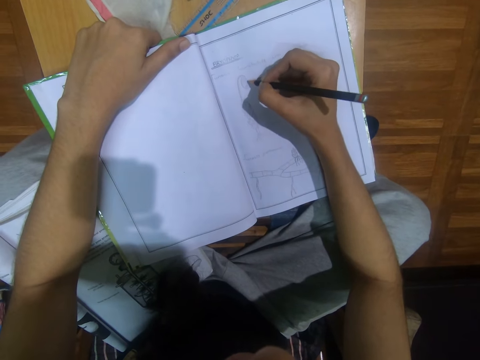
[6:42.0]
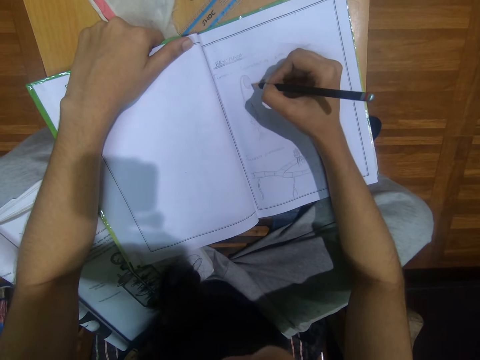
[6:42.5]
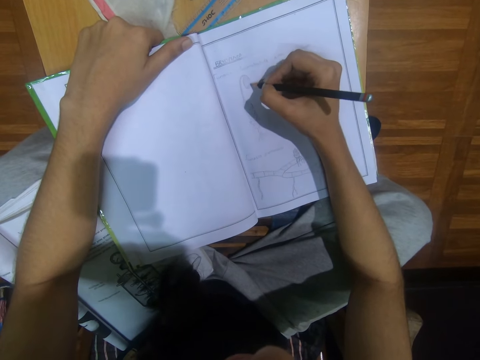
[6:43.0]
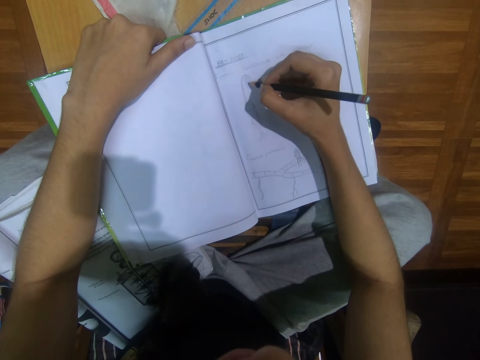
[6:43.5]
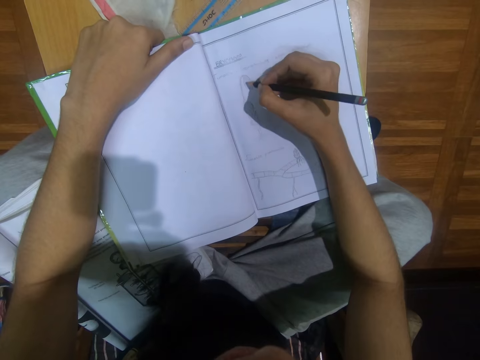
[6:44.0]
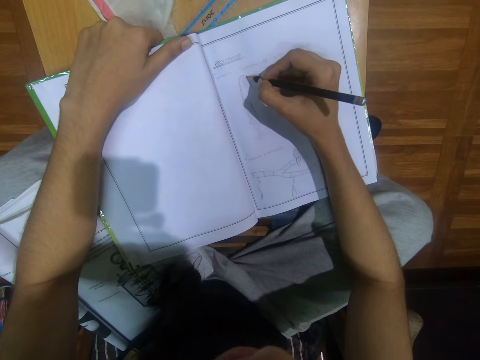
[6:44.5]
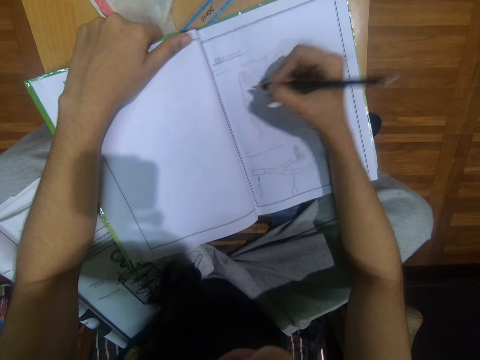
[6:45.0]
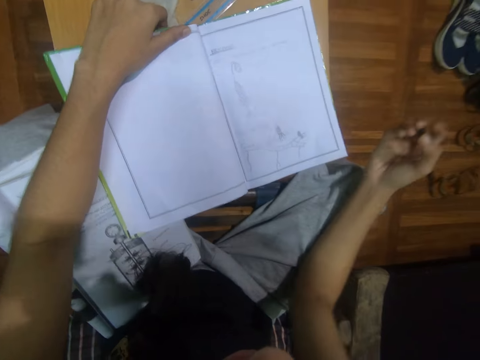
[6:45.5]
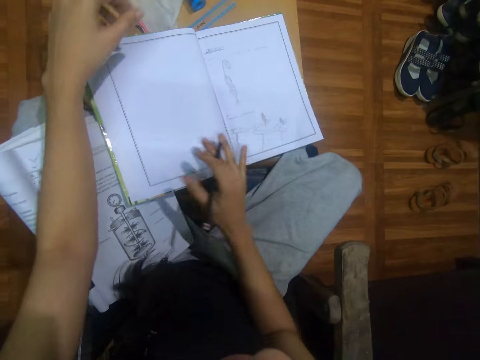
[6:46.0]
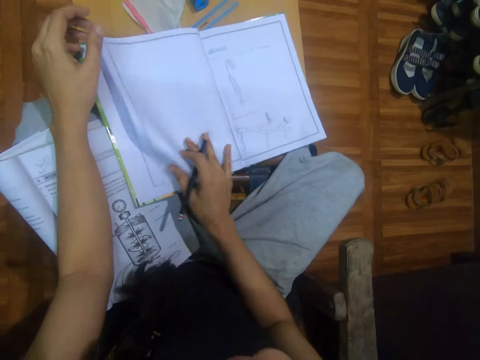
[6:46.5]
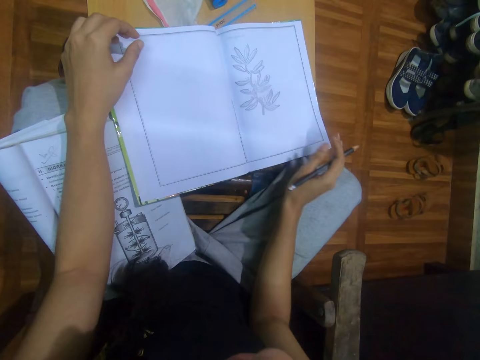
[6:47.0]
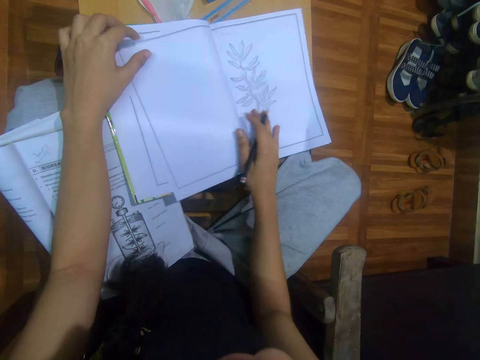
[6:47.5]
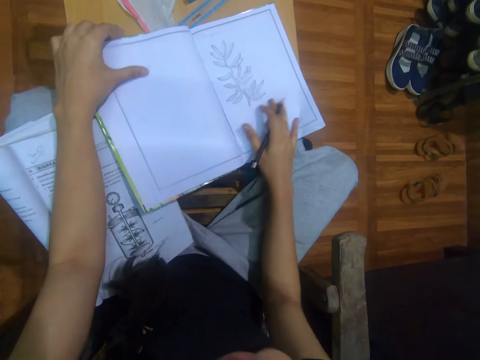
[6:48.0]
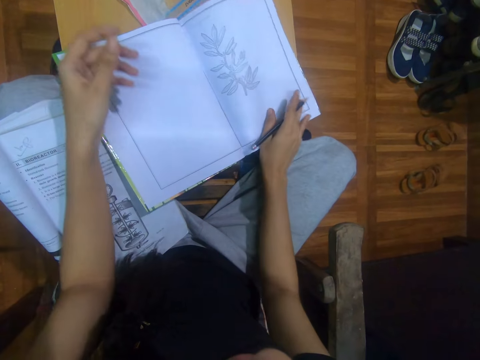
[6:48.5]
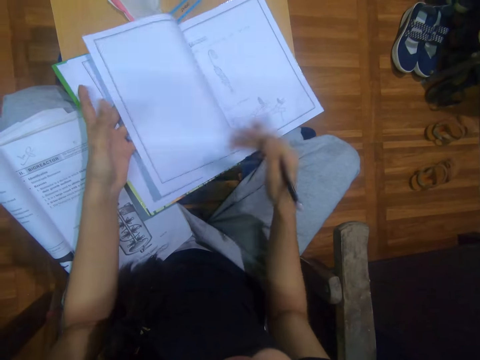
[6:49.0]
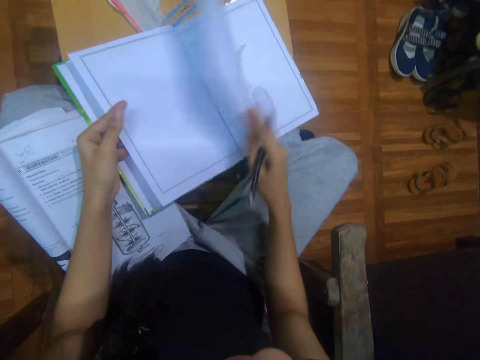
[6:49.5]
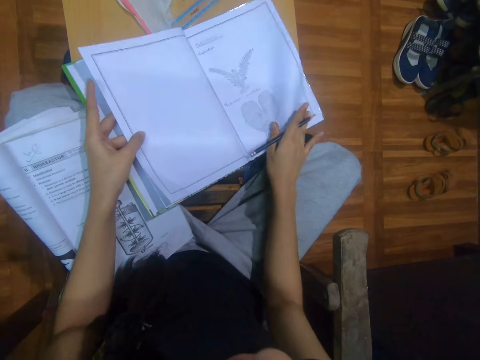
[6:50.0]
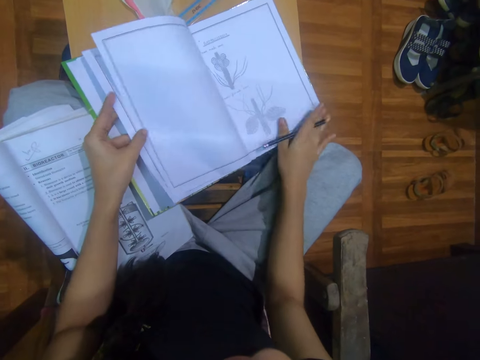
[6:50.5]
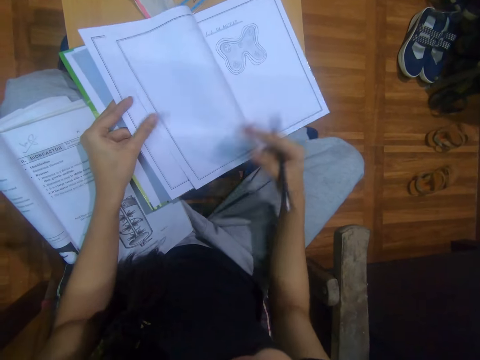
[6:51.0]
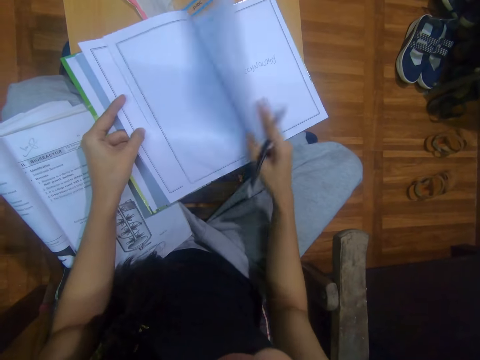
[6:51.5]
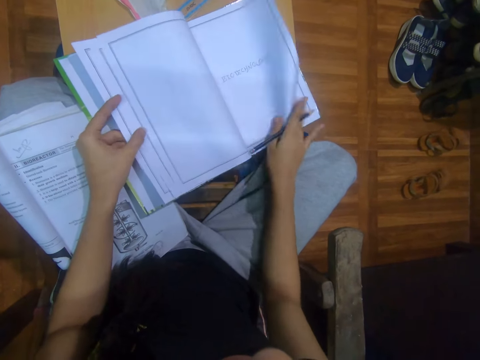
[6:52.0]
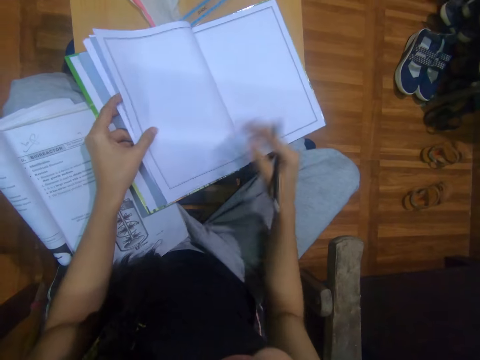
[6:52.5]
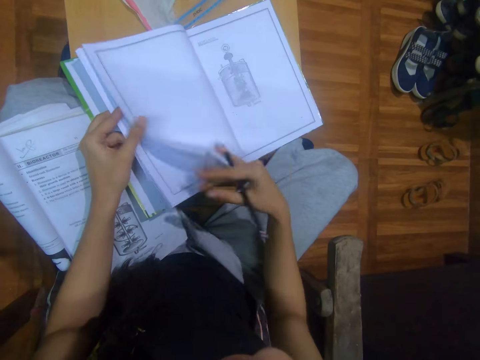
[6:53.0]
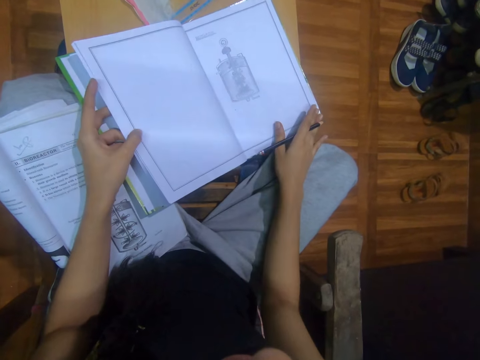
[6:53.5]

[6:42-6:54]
The camera wearer removes the pencil in her right hand from the book. She opens a page of the book on the table with her right hand. She flips pages of the book with her right hand to her left hand.

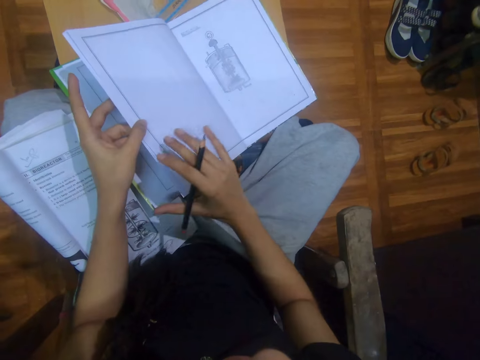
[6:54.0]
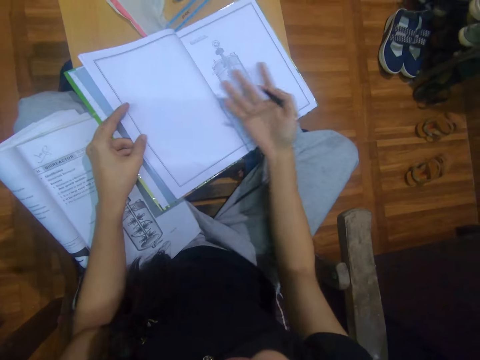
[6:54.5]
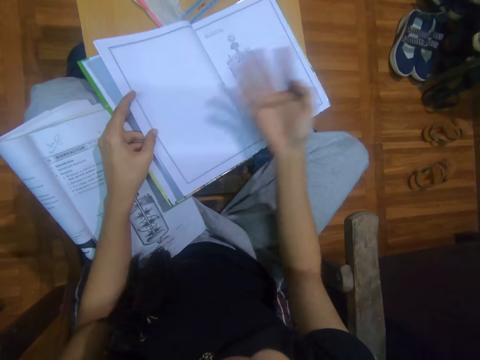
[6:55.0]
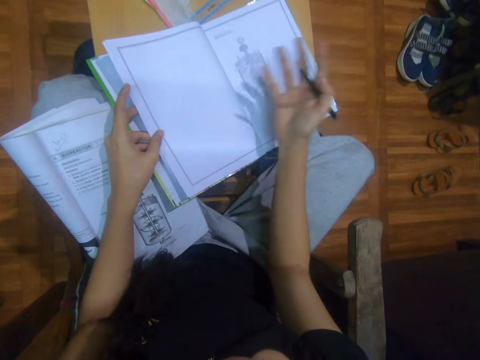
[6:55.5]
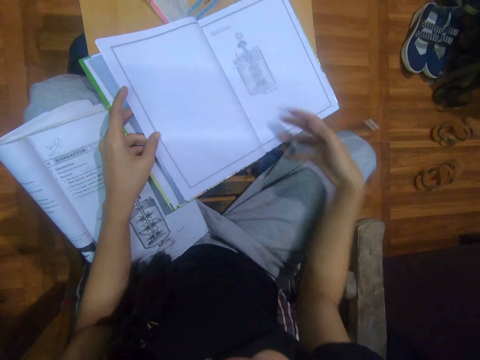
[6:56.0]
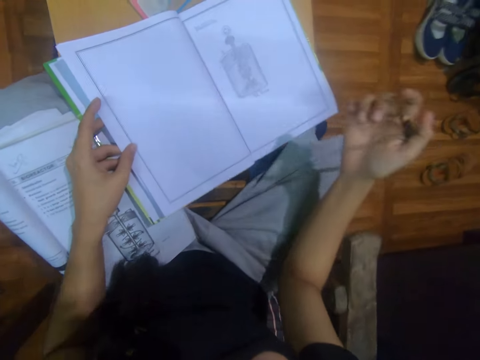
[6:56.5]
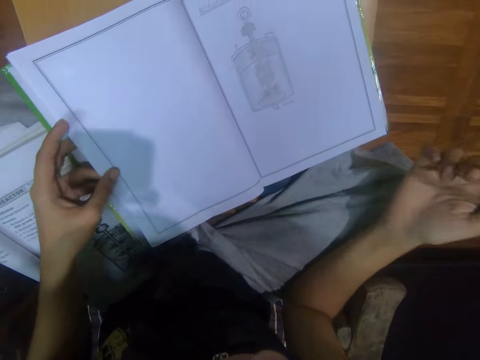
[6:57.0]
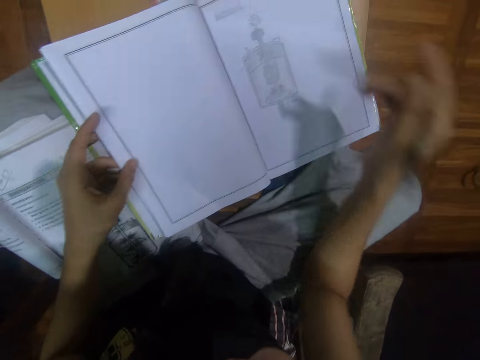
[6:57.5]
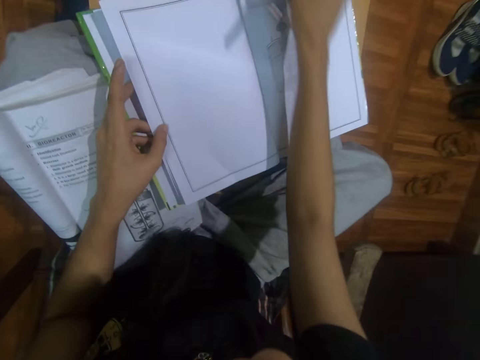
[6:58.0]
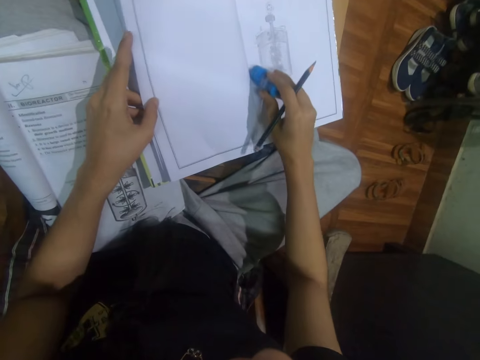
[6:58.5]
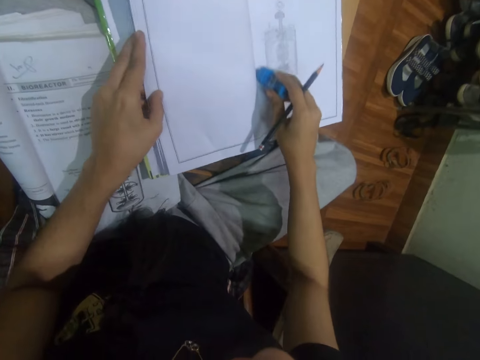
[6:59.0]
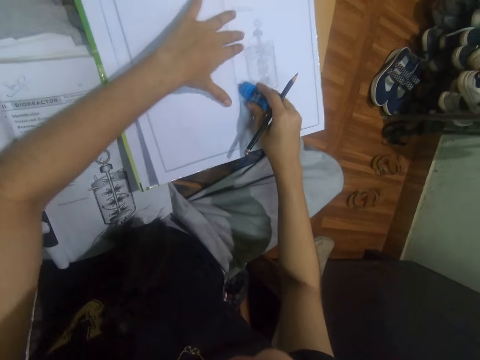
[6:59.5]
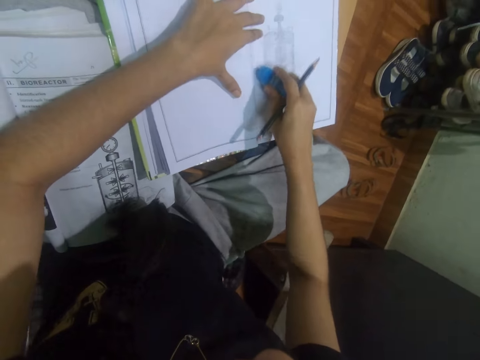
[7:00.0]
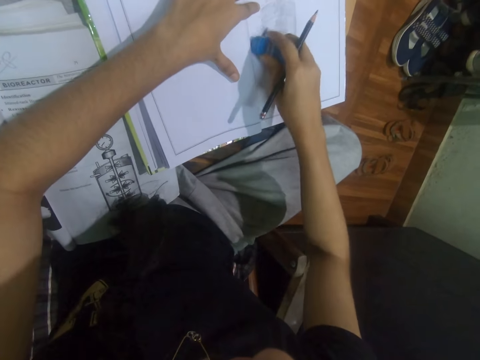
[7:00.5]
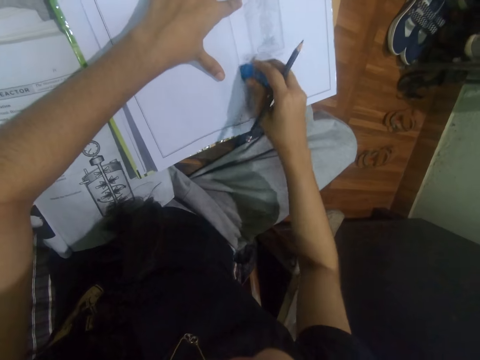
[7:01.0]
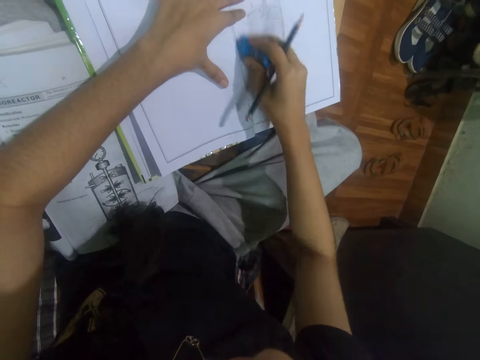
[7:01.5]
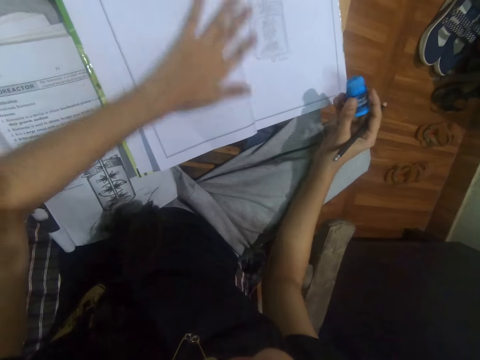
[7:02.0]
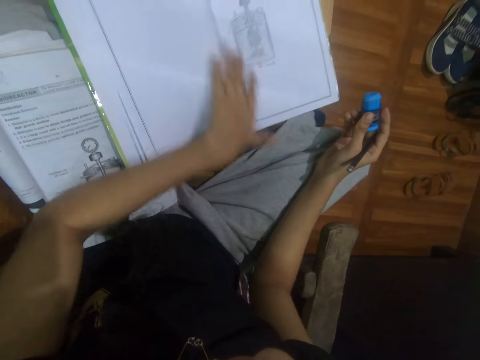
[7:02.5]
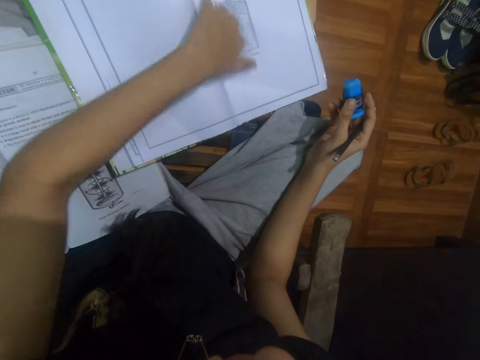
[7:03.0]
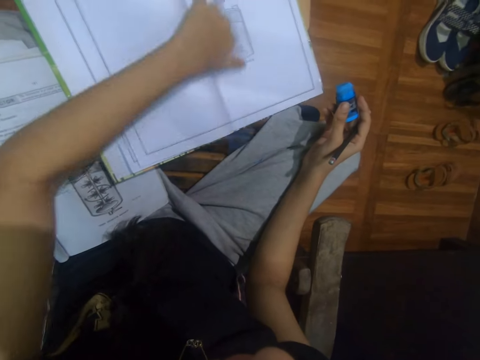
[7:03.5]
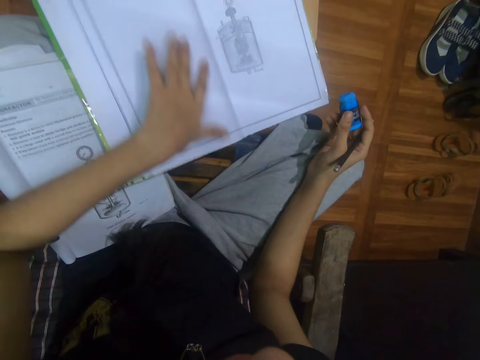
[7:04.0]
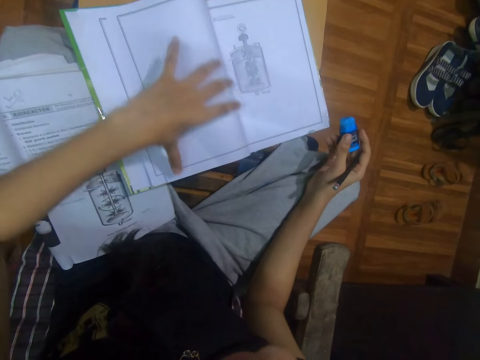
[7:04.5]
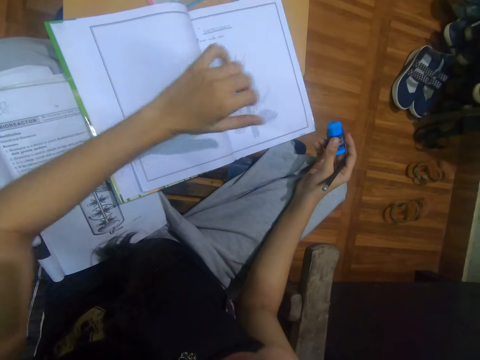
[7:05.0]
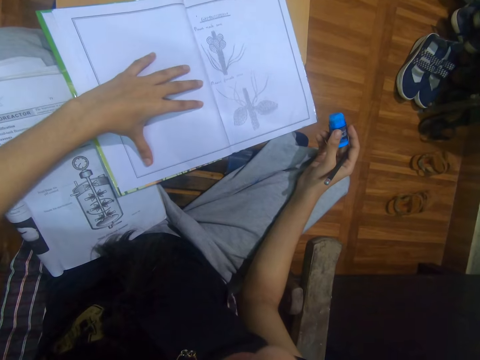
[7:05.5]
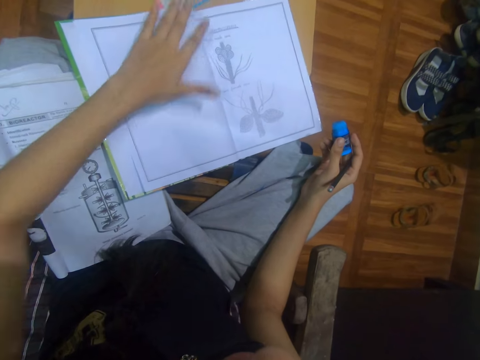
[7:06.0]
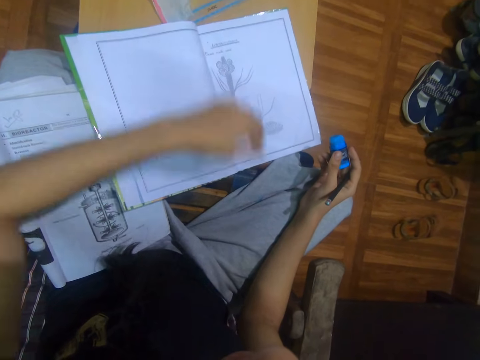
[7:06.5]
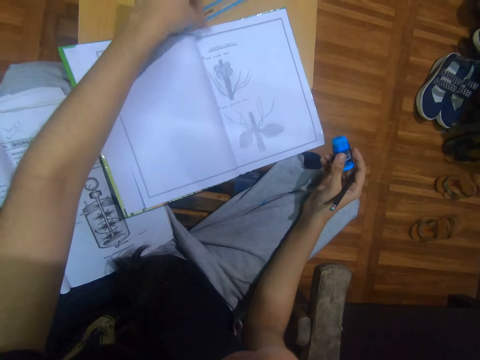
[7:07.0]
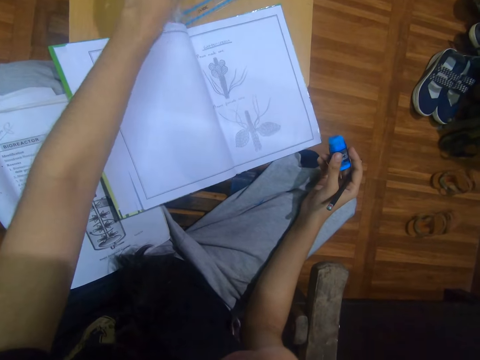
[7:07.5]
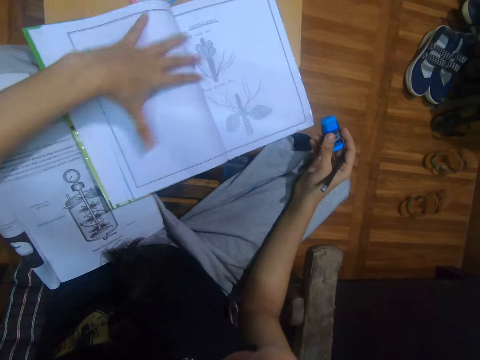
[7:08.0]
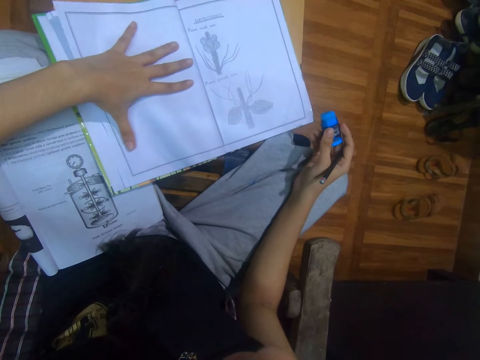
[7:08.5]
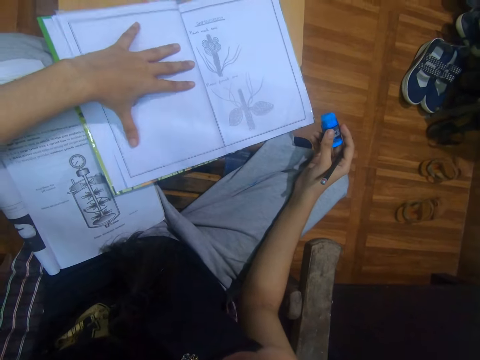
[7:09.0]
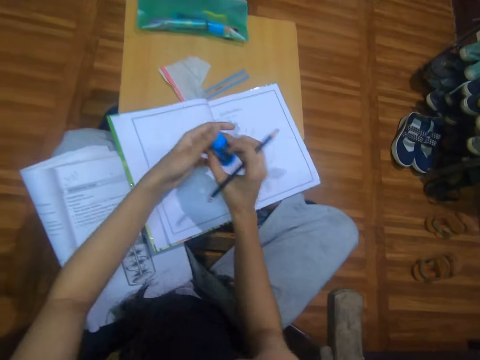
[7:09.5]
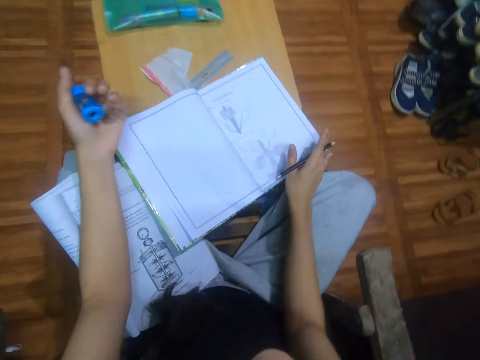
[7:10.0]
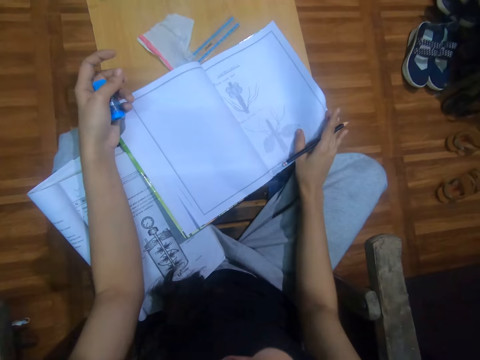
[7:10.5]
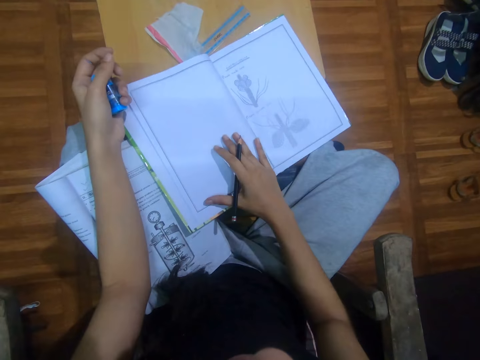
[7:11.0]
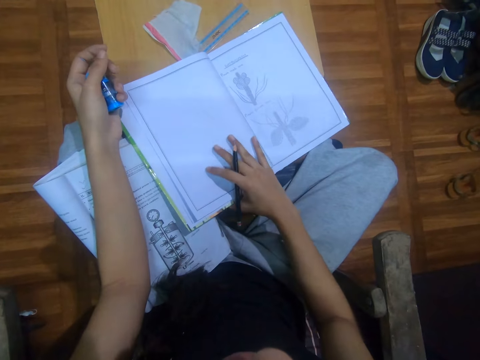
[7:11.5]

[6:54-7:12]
The camera wearer dusts dirt from the book on the table with her right hand. She blows air from her mouth on the book. She picks up the eraser on the table with her right hand. She cleans the book with the eraser in her right hand. She places her left hand on the book. She dusts the eraser off the book on the table with her left hand. She flips the page of the book with her left hand. She dusts the eraser off the book on the table with her left hand. She places her left hand on the book. She converses with a woman. She passes the eraser in her right hand to her left hand. She touches the page of the book on the table with her right hand.
